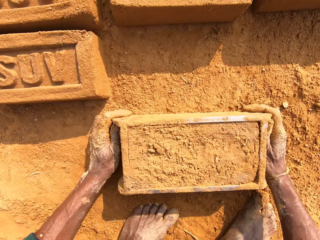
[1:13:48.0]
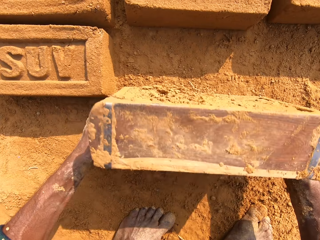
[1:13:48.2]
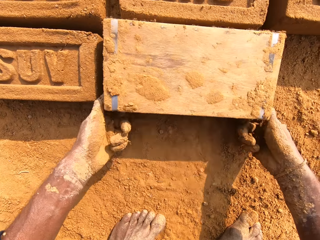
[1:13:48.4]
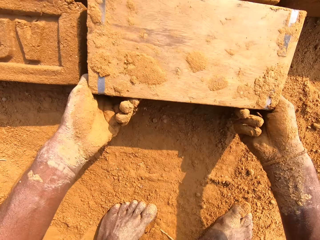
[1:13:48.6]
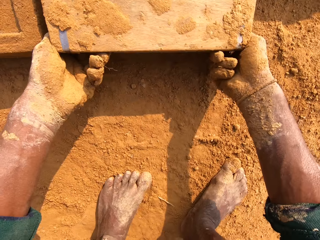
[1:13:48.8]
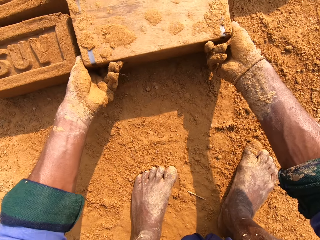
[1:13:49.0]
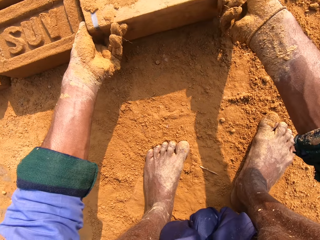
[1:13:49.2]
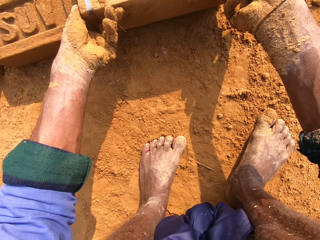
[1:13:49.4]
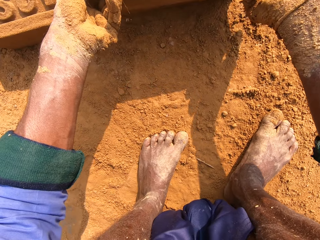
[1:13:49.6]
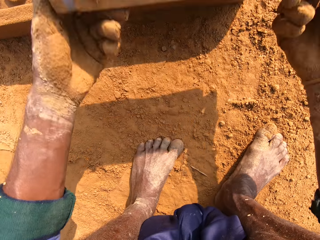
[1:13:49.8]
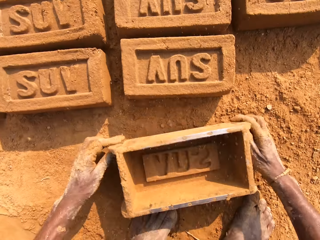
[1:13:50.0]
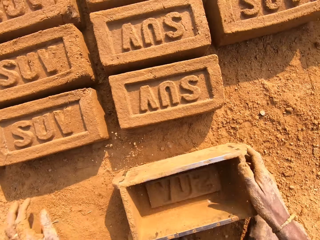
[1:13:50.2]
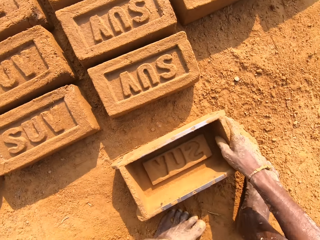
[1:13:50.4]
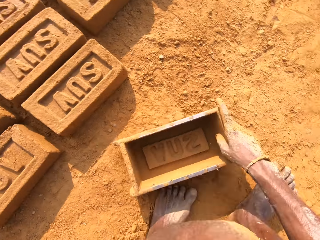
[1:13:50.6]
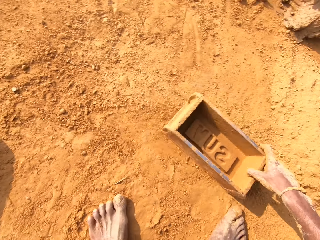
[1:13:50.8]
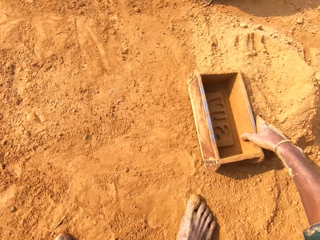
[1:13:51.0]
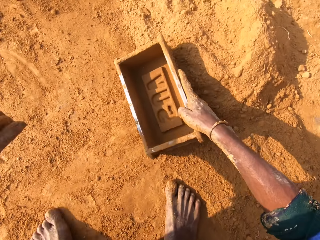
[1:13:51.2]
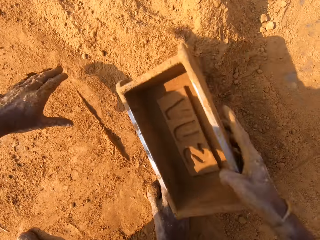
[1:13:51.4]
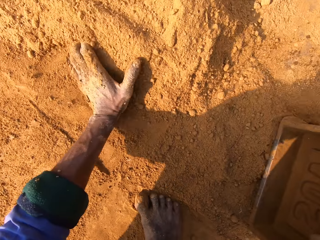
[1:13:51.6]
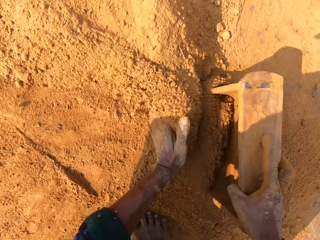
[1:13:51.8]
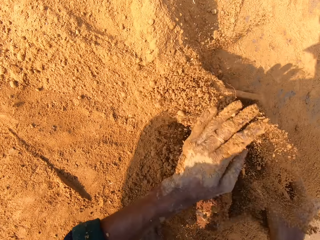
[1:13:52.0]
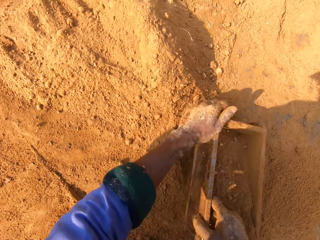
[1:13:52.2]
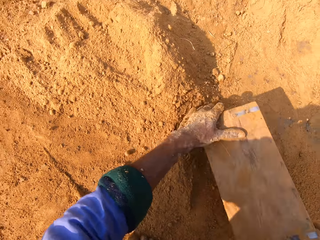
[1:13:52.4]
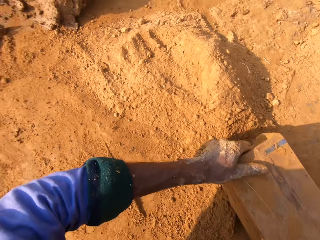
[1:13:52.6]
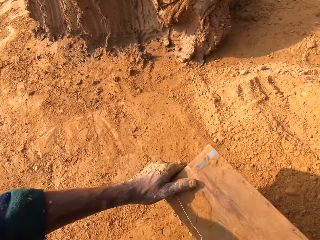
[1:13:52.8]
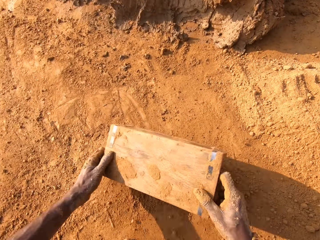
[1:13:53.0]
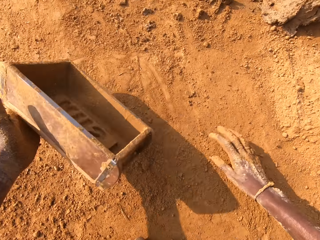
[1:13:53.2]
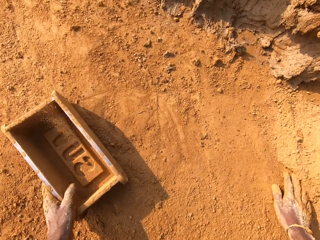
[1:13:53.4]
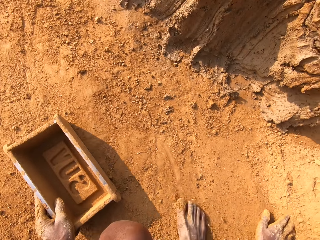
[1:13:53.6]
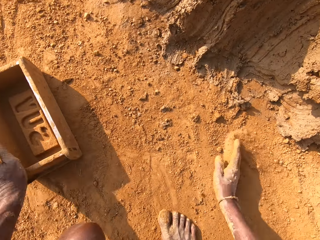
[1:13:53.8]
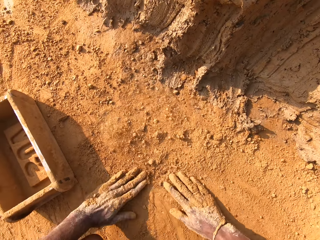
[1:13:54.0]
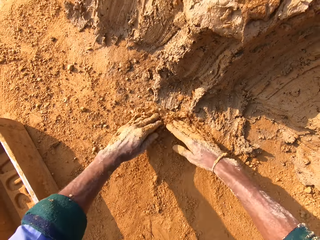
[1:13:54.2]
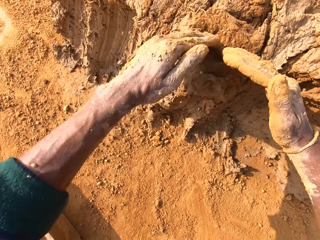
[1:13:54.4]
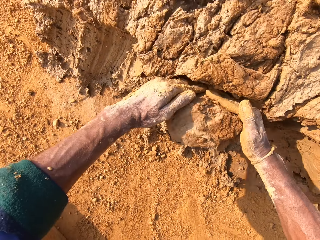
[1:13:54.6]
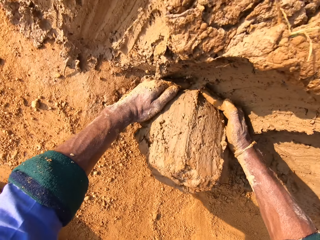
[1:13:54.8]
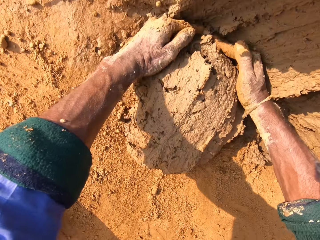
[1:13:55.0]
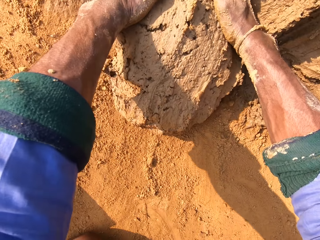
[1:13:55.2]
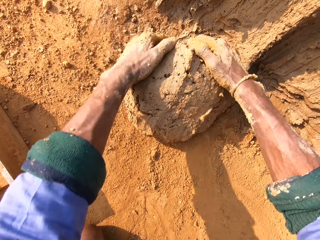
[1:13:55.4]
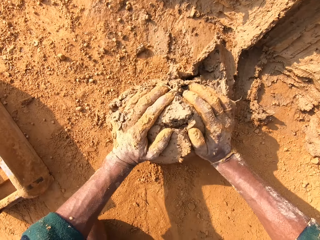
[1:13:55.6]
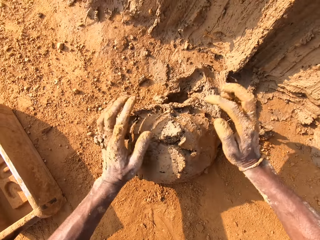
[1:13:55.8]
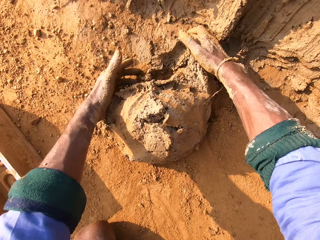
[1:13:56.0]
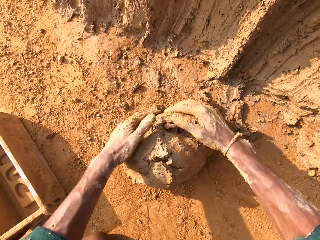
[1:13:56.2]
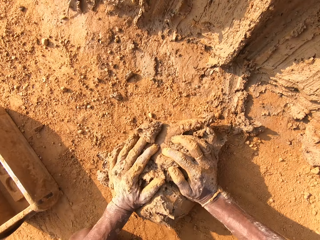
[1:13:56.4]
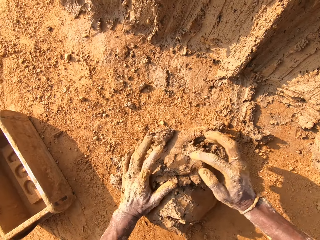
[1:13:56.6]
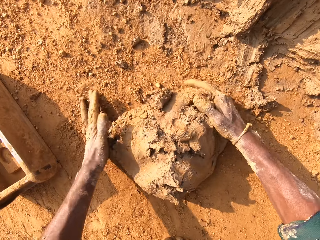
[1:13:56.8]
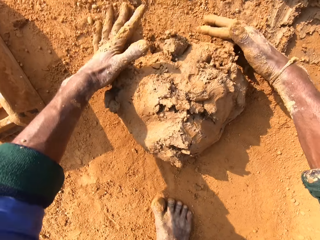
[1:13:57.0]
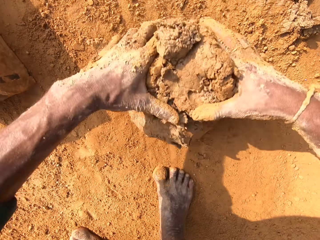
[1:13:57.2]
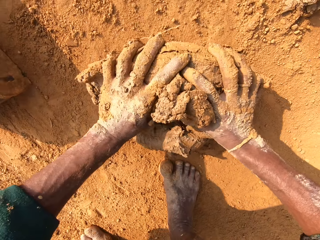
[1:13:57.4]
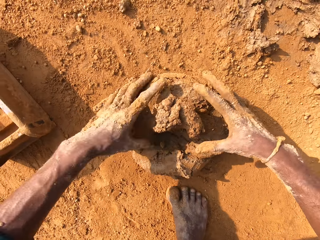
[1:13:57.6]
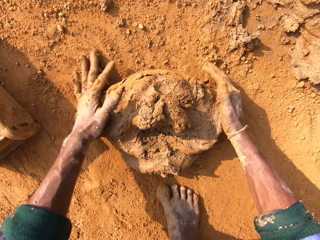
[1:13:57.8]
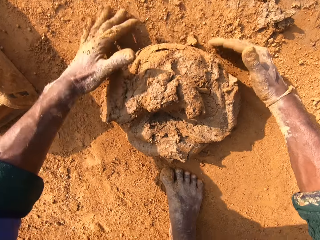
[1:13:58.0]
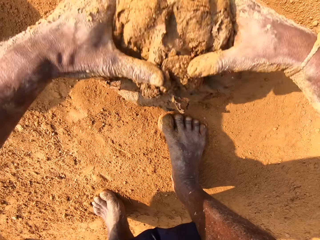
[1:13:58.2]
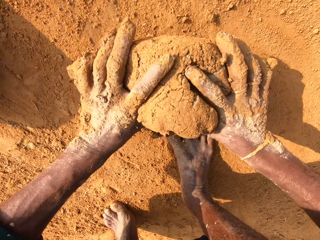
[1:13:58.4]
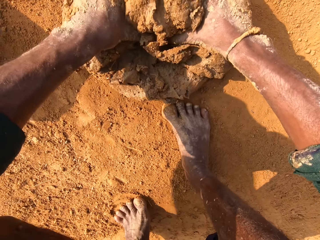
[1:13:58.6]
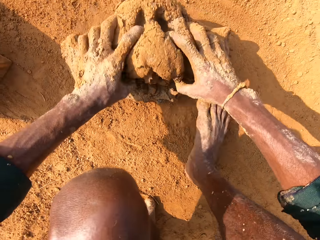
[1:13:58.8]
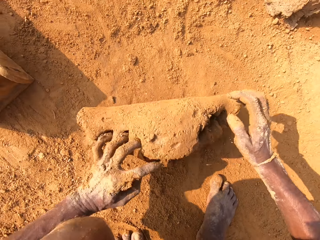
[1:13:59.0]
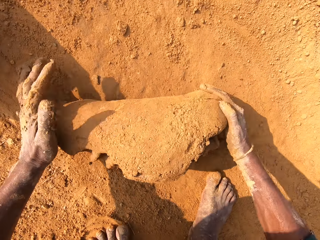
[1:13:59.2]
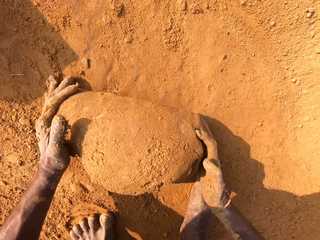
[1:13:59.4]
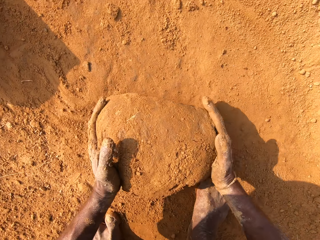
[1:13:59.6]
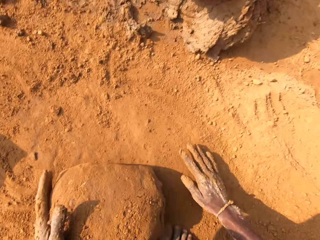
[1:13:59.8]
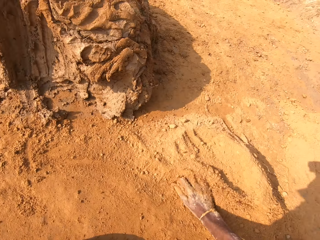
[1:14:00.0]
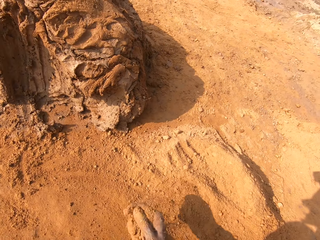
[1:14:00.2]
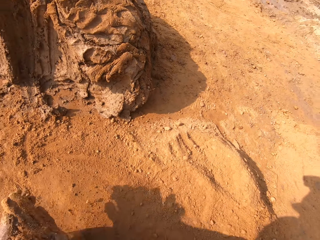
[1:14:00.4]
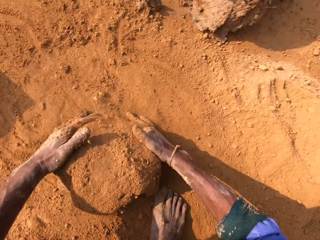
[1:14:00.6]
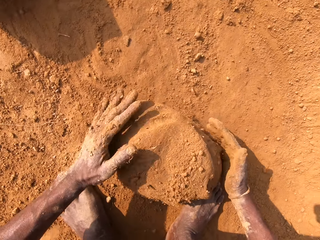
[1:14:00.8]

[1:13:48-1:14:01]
The camera wearer puts the clay brick on the ground. They put sand into the brick mold. They remove sand from the brick mold. They scoop the clay. They roll the clay.

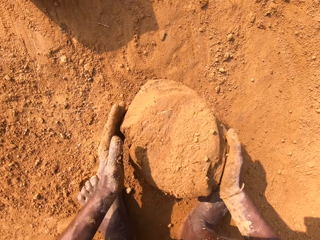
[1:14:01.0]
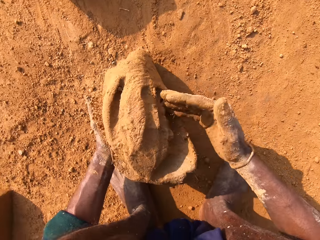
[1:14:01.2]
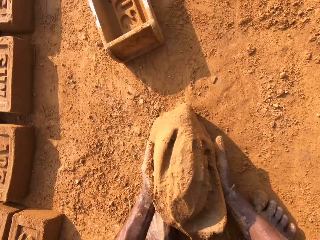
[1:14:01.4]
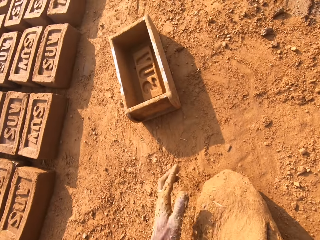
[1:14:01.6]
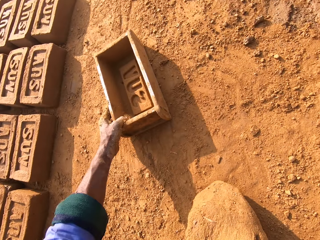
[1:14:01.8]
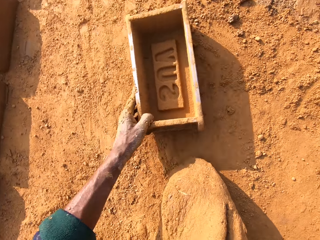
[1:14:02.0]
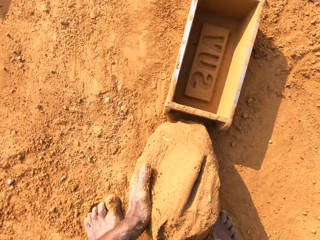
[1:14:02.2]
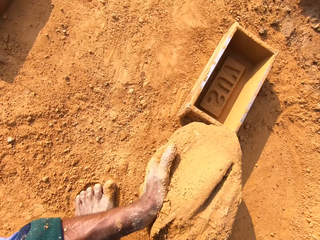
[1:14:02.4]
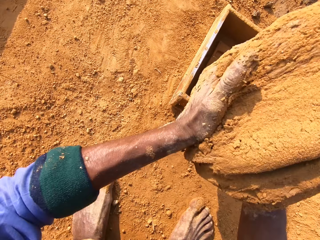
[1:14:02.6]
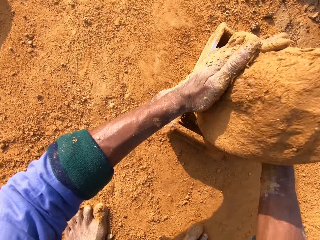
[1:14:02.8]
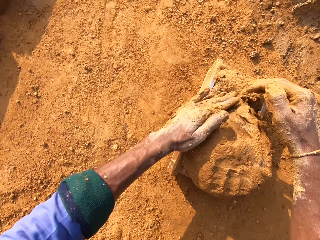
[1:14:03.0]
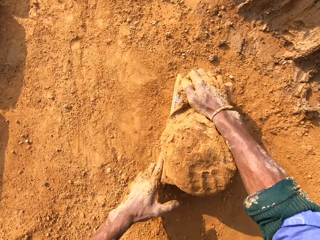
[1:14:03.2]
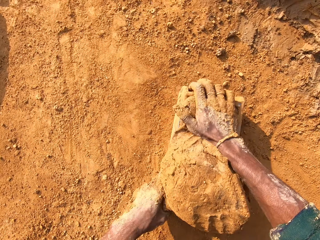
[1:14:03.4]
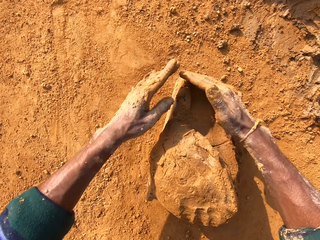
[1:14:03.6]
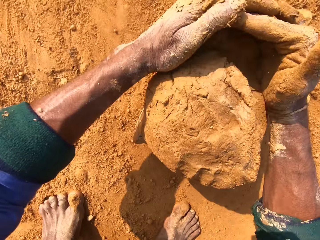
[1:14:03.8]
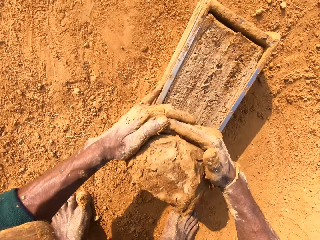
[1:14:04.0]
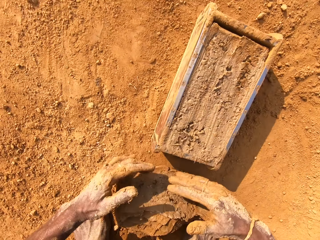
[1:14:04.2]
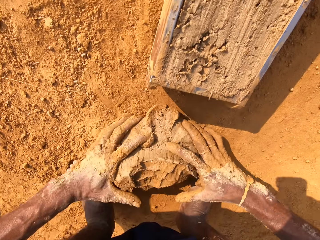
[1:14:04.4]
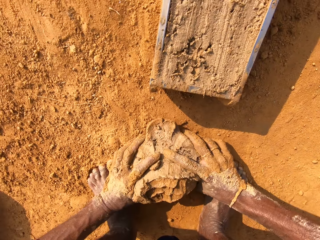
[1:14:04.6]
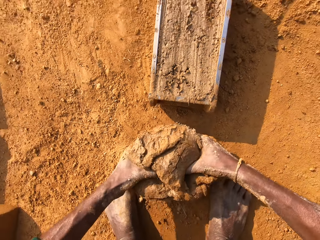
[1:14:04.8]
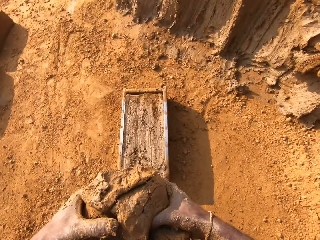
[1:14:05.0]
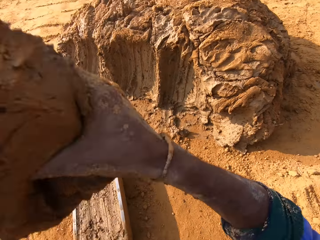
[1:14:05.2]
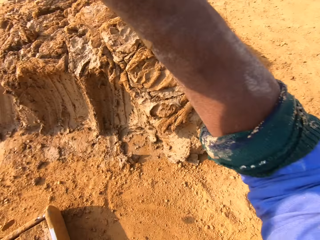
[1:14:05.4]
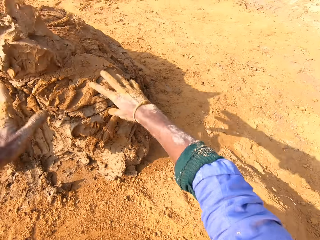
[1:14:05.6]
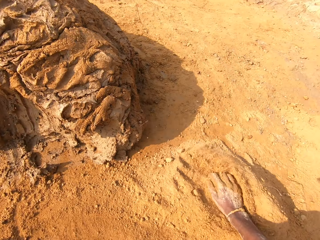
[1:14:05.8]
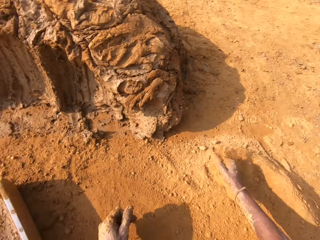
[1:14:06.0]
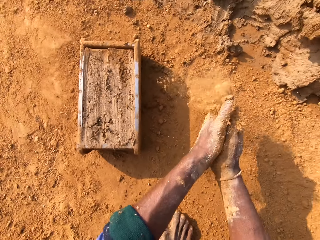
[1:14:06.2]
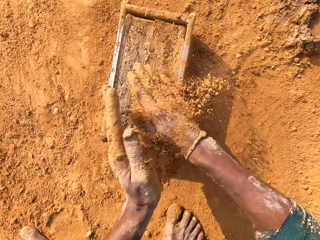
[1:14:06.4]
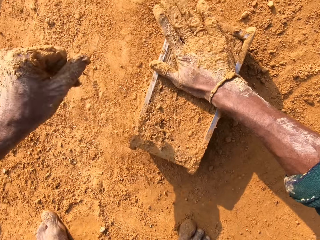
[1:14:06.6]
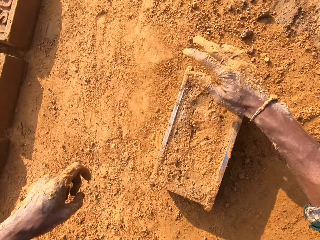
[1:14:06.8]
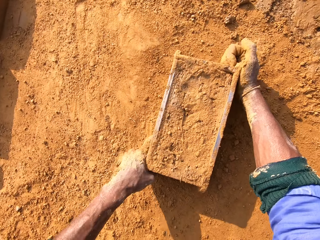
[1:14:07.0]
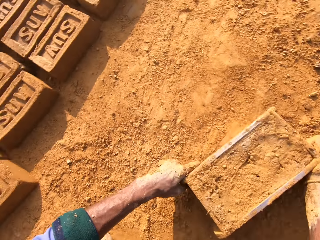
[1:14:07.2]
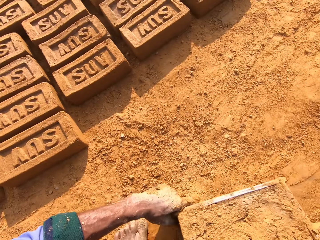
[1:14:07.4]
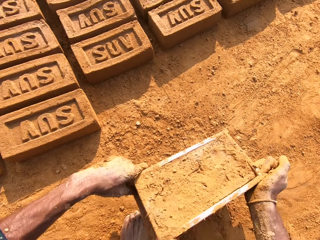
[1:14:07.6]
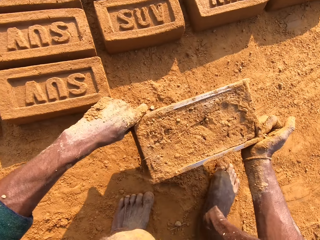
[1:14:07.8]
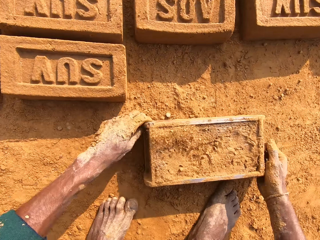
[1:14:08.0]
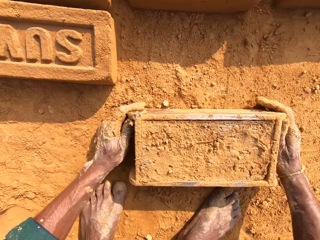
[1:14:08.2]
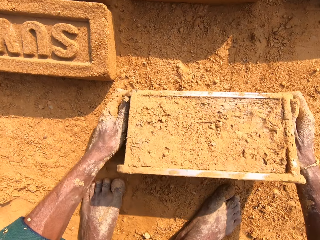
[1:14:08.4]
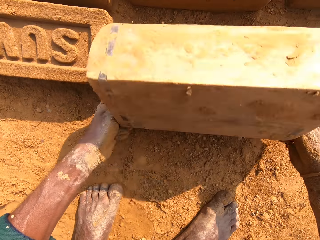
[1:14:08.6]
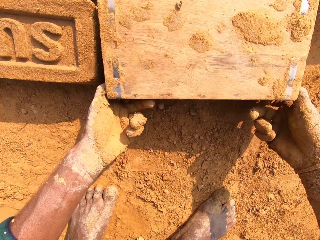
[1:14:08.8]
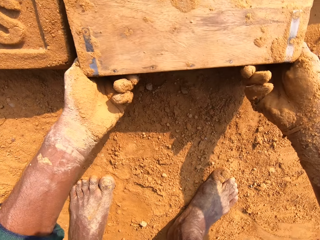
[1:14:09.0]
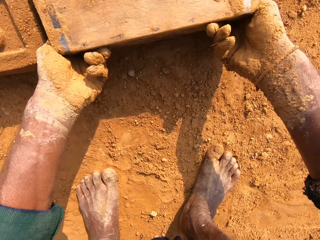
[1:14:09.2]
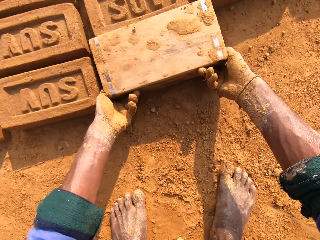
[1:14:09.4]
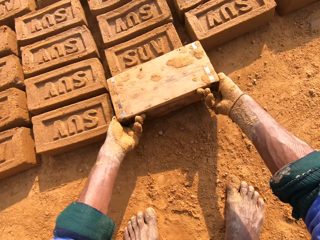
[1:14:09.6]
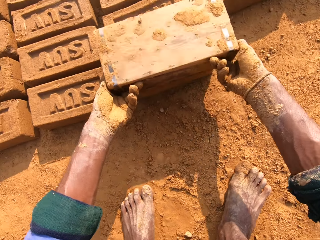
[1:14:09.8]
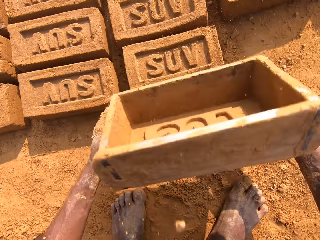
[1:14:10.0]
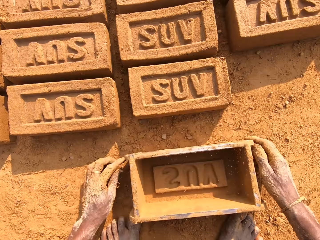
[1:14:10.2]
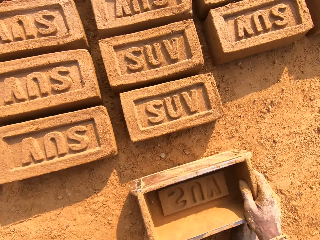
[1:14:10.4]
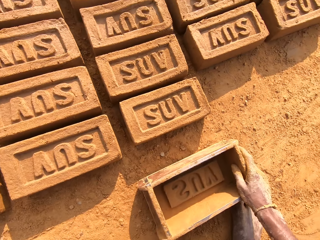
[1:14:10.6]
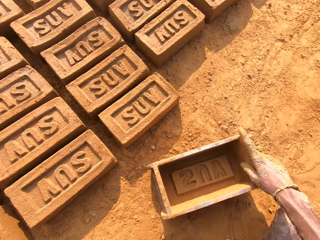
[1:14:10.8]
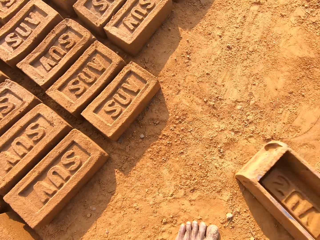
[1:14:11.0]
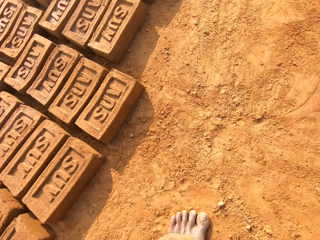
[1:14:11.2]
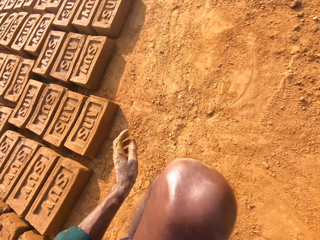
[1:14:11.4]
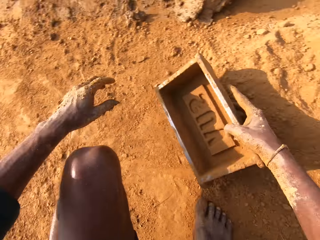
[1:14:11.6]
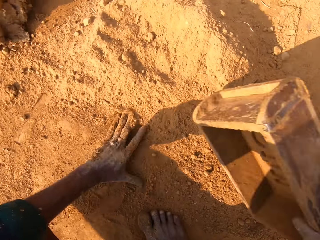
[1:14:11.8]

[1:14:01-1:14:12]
The camera wearer puts the clay inside the brick mold. They remove excess clay. They put back the clay. They put sand on the brick mold. They put the clay brick on the ground.
